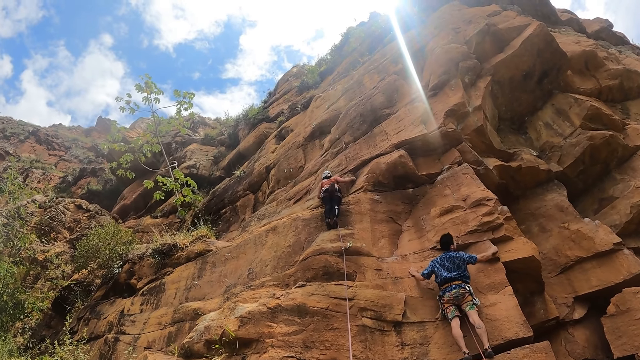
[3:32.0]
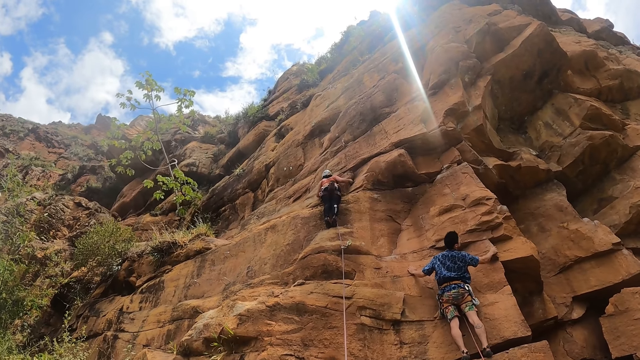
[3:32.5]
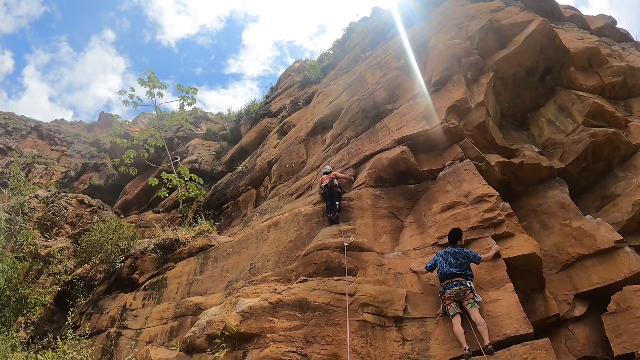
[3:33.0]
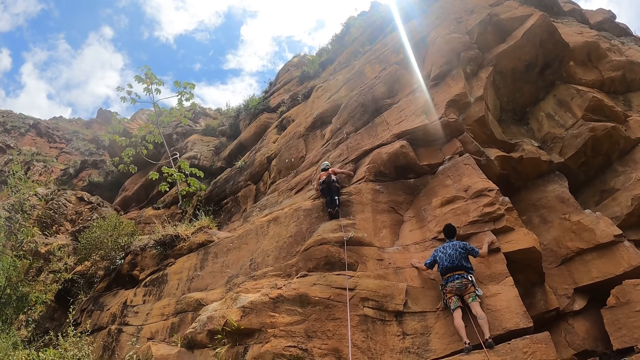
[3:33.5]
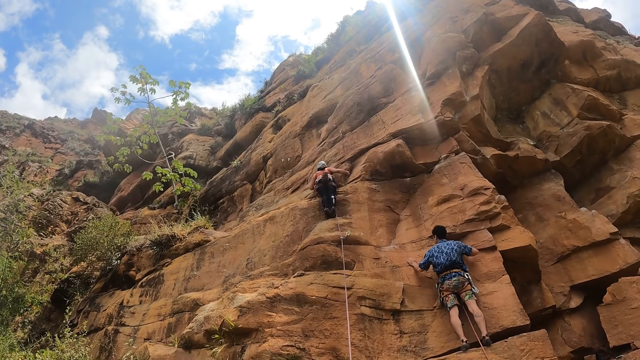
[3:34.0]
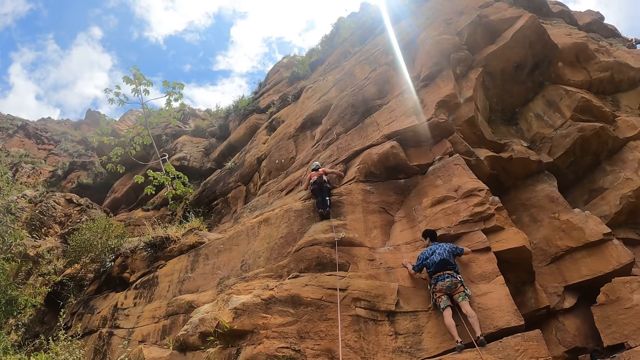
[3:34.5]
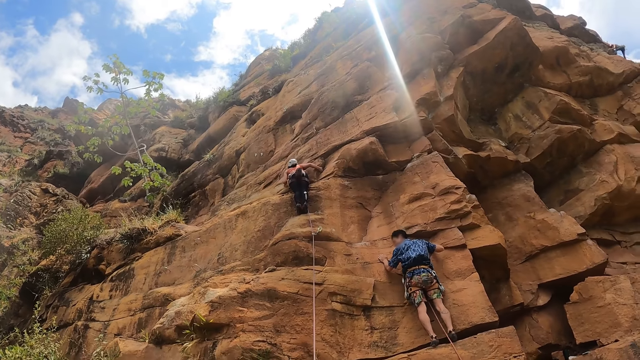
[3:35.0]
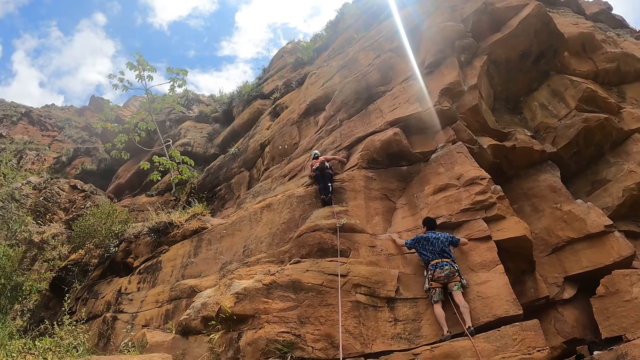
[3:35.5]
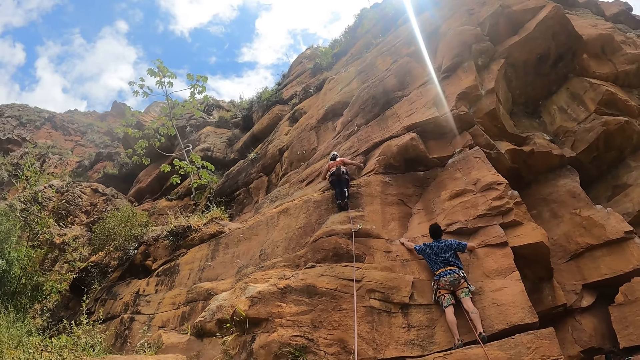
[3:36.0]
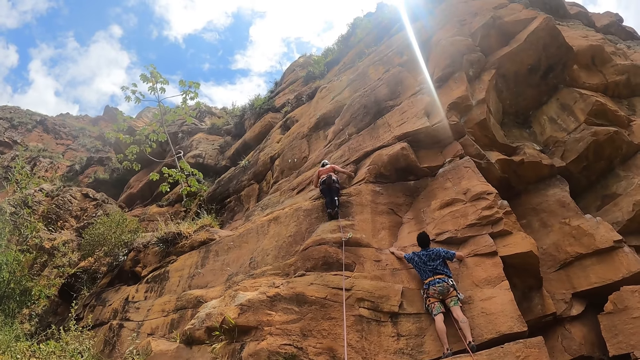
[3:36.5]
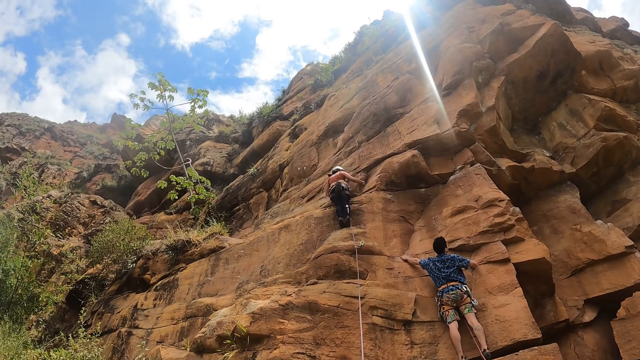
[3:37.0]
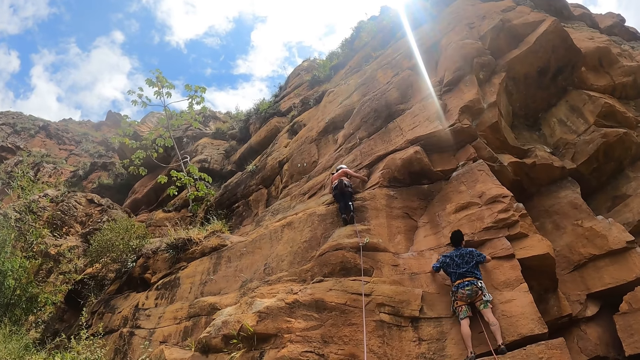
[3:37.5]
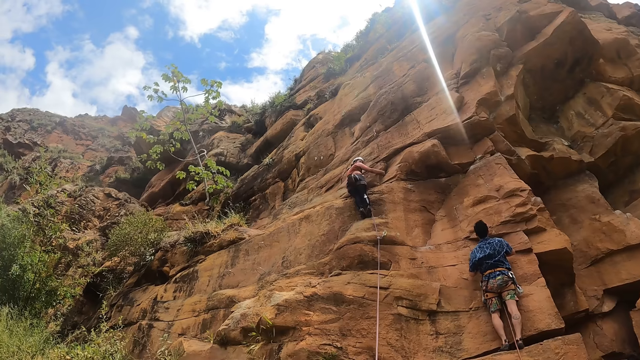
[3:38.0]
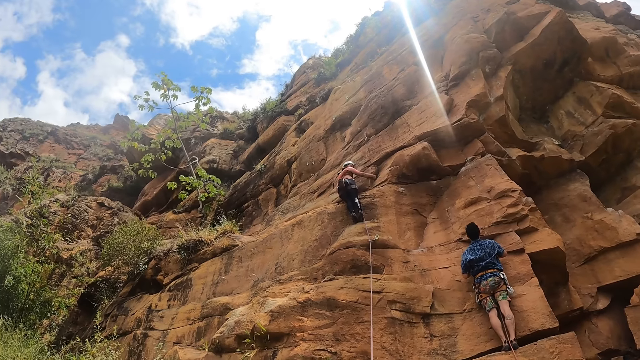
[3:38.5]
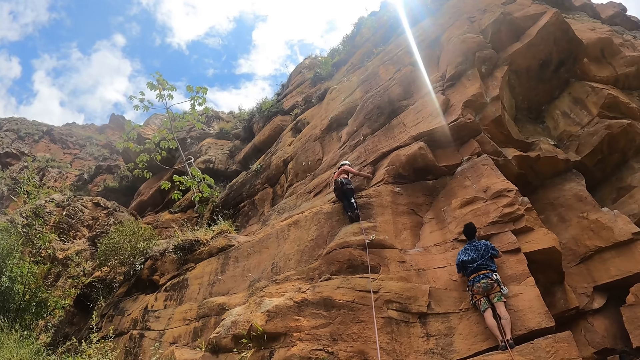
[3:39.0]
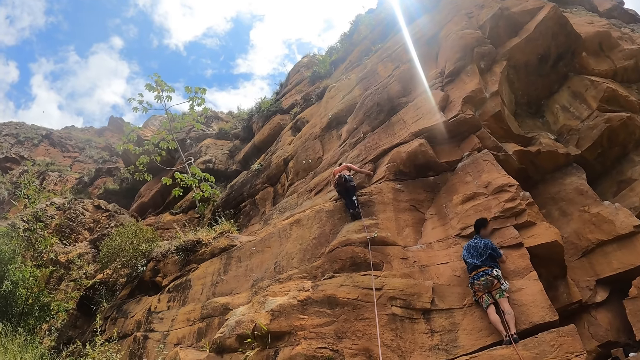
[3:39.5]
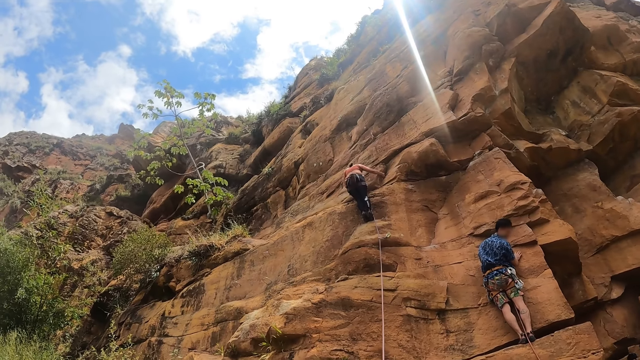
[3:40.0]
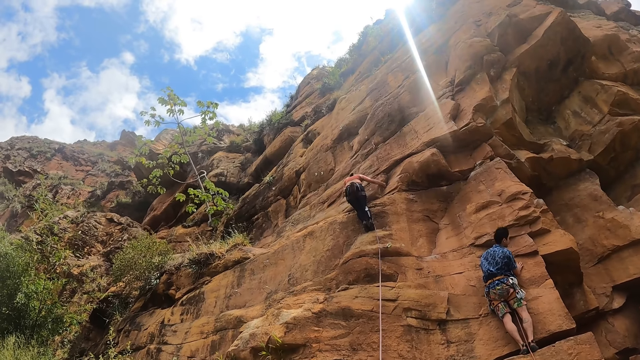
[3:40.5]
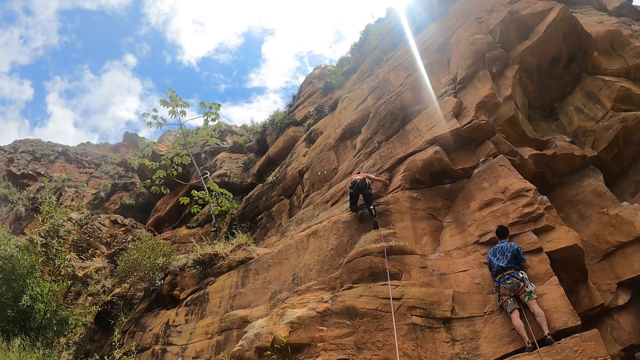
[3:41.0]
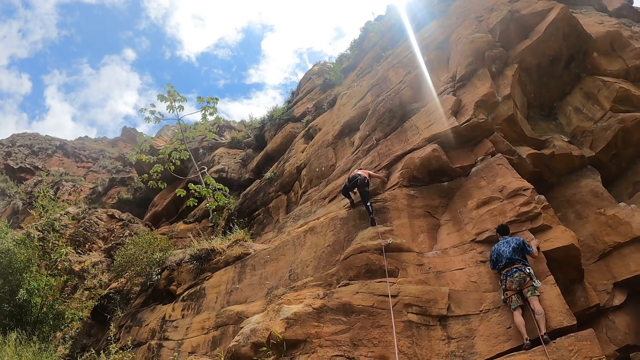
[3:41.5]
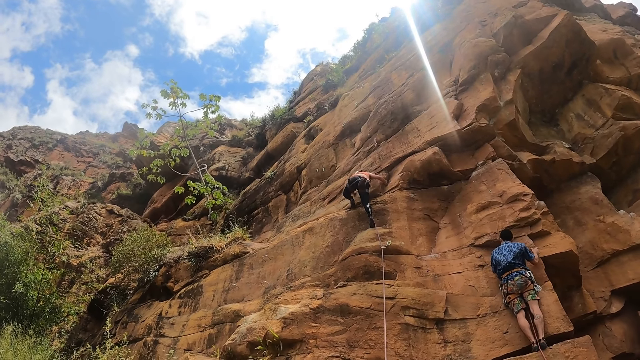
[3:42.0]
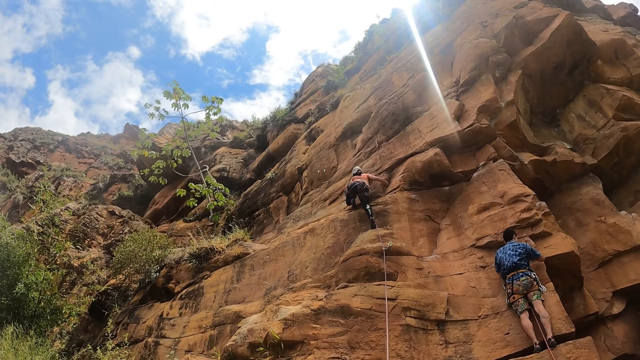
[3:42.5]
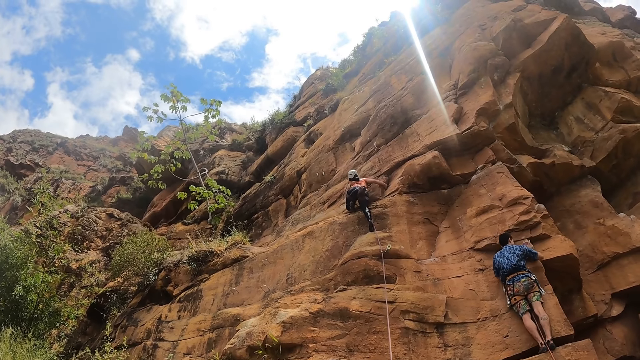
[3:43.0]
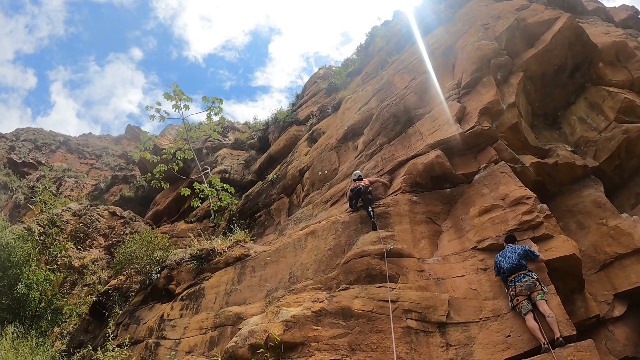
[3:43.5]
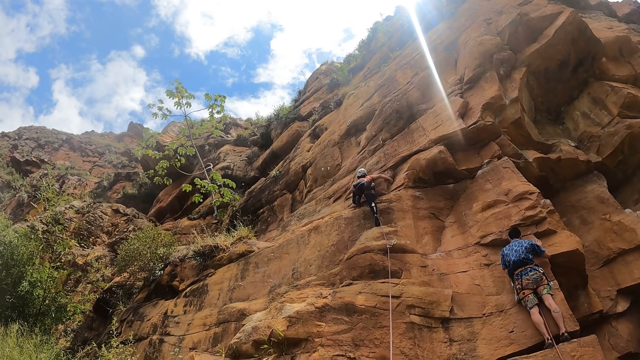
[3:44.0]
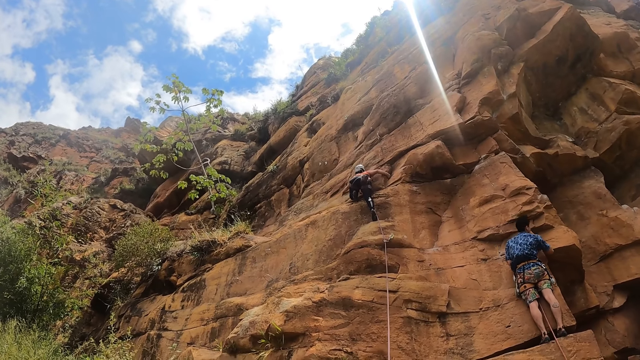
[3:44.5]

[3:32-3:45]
The person stares at the rock and grabs the rock with hands. The lady climbs the rock. The person knocks the rock with a right hand.

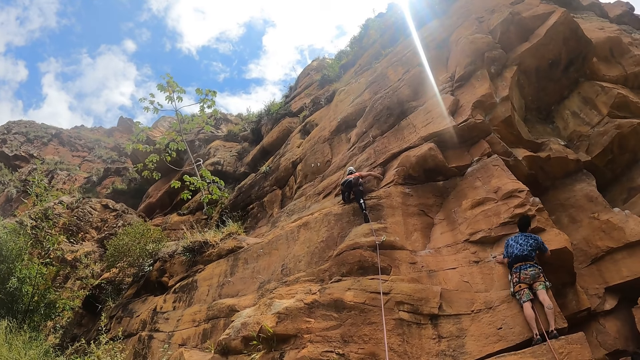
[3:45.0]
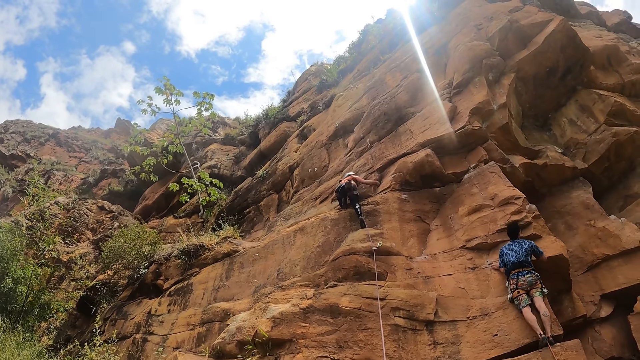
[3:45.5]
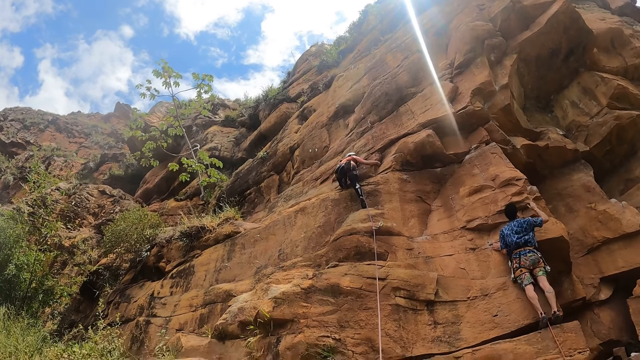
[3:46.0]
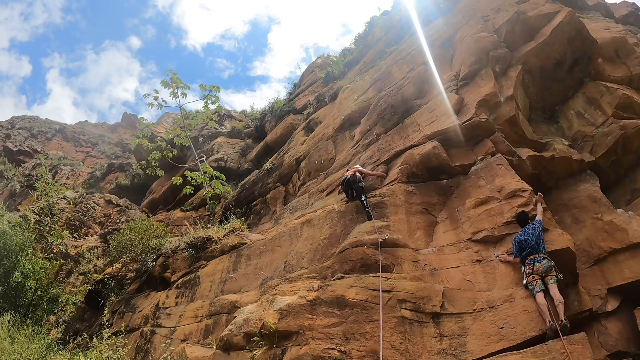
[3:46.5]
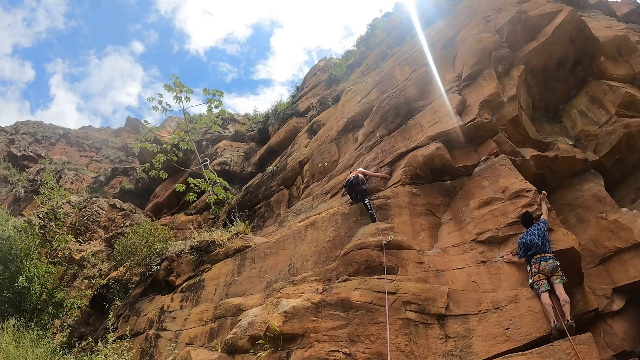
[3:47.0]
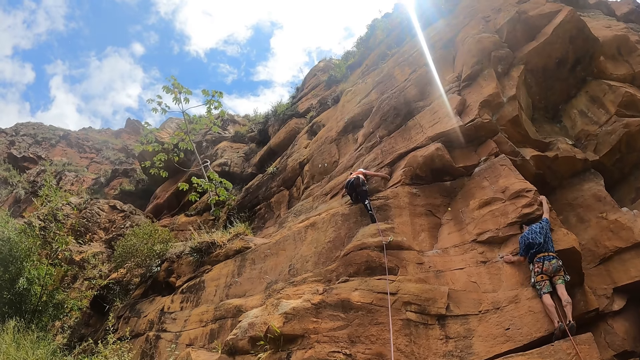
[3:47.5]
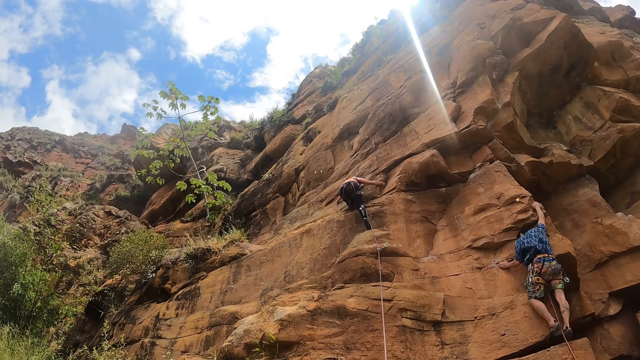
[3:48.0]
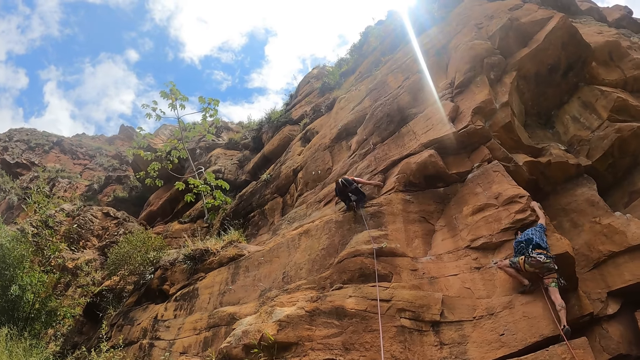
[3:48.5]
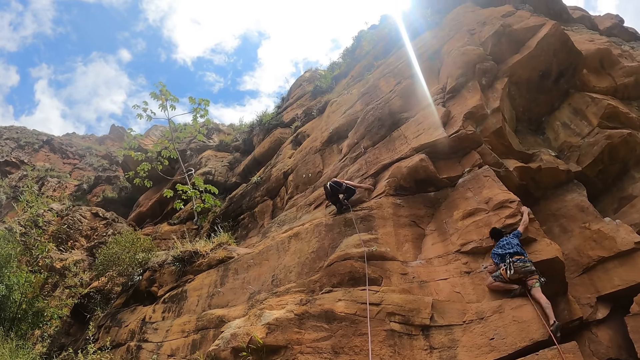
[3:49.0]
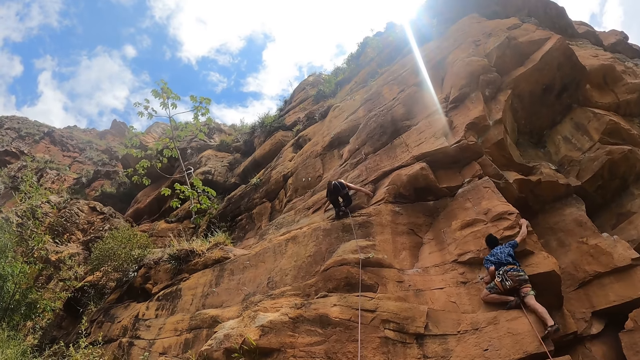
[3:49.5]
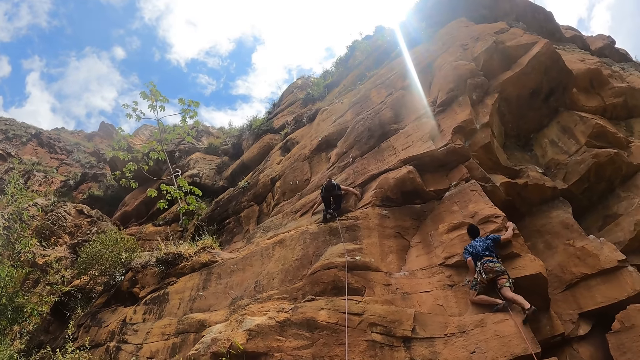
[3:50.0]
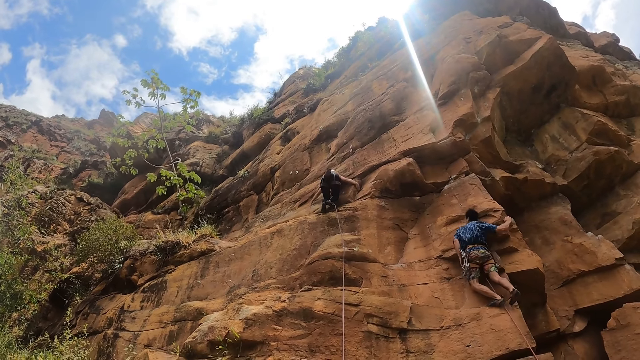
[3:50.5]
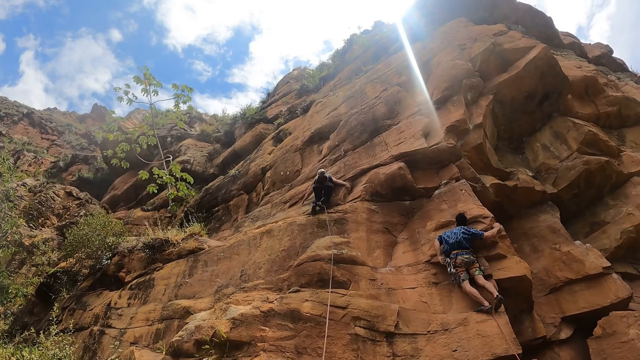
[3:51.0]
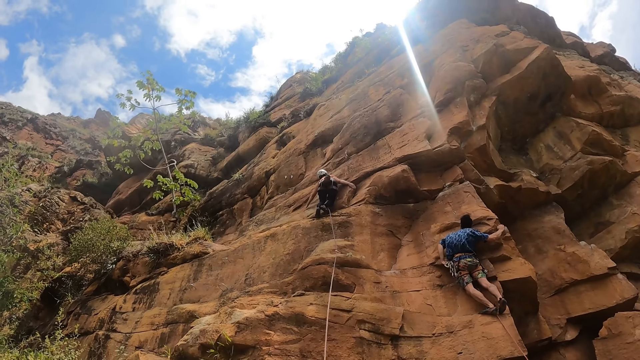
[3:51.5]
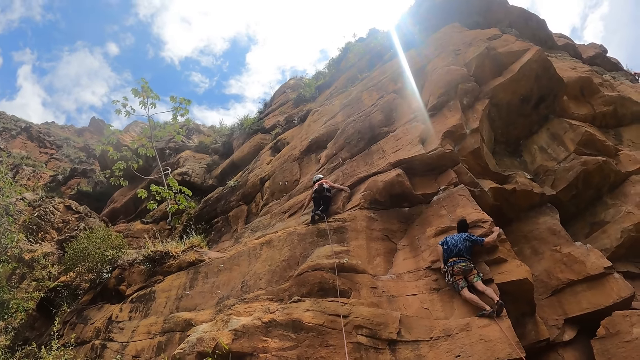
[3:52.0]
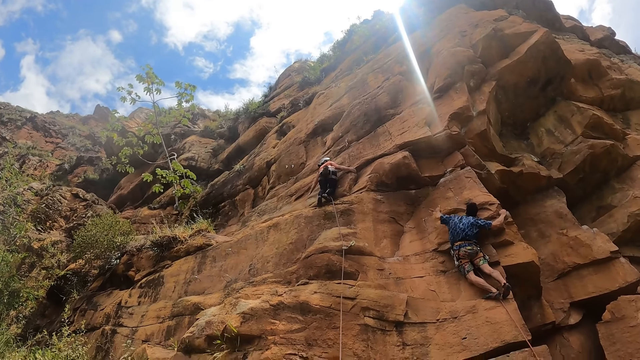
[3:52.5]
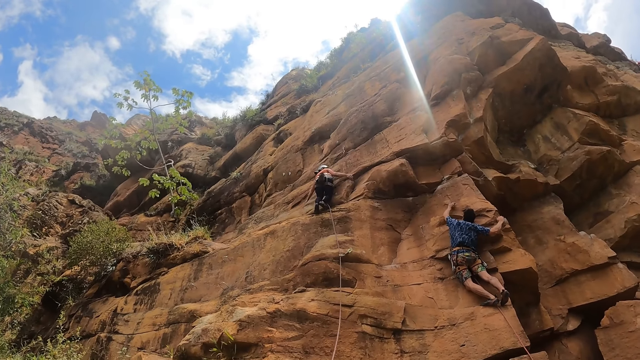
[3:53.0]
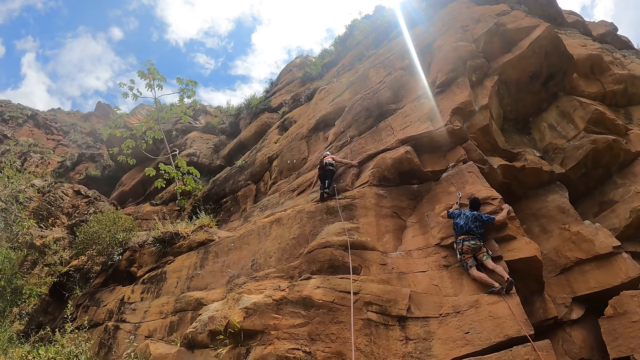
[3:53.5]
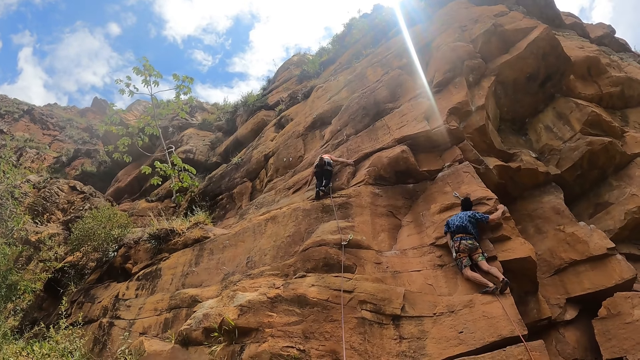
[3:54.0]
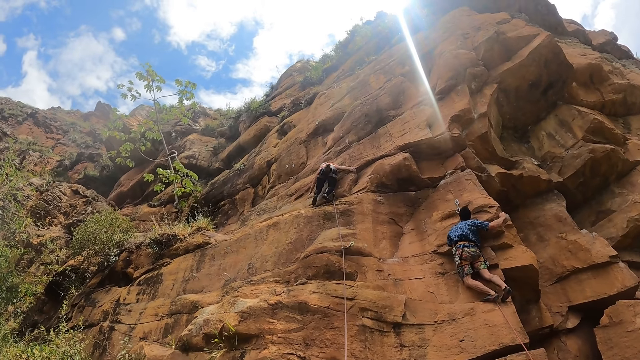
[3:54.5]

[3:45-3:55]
The person stares at the rock and knocks the rock with a right hand. The person and the lady climb the rock. The person picks a rope holder with a left hand and puts the rope holder on the rock with a left hand.
